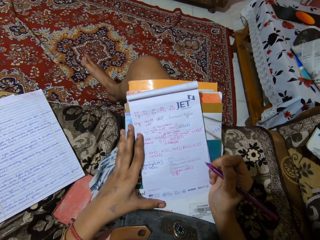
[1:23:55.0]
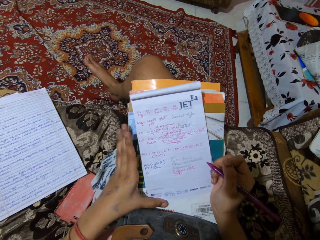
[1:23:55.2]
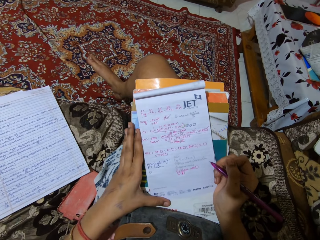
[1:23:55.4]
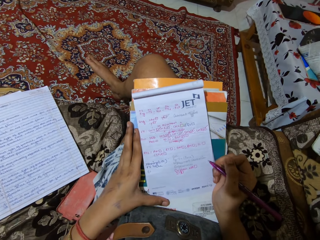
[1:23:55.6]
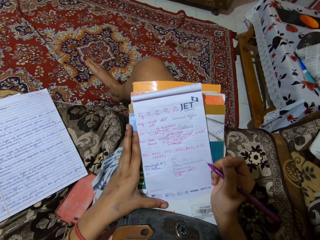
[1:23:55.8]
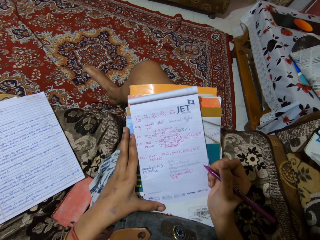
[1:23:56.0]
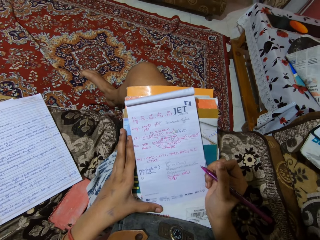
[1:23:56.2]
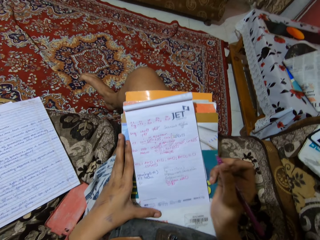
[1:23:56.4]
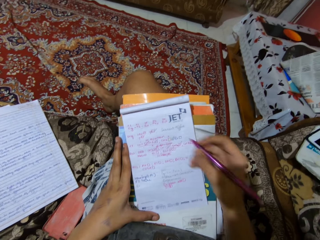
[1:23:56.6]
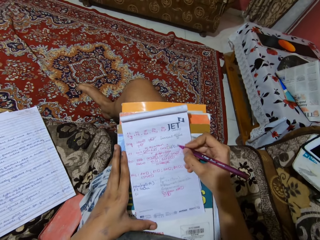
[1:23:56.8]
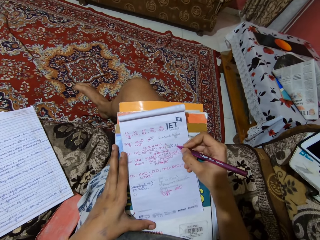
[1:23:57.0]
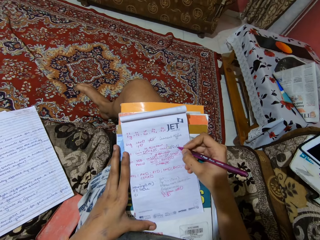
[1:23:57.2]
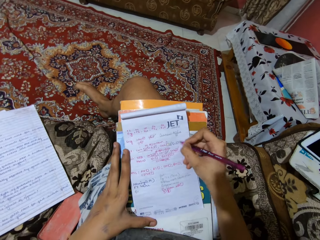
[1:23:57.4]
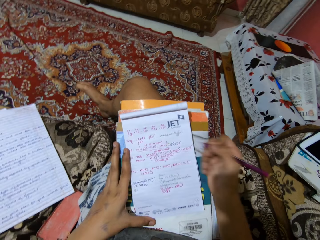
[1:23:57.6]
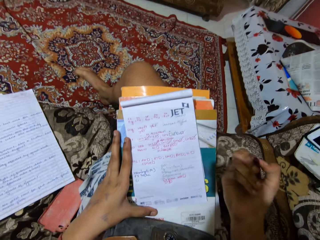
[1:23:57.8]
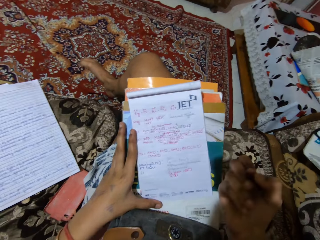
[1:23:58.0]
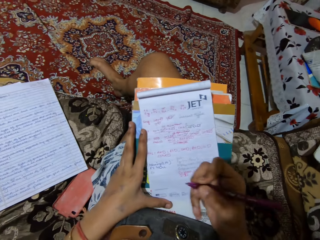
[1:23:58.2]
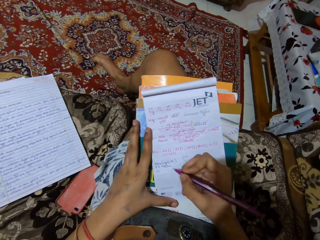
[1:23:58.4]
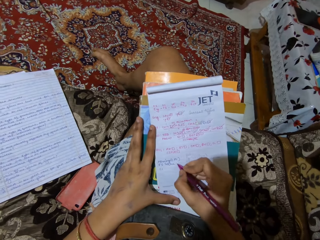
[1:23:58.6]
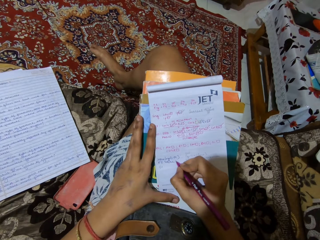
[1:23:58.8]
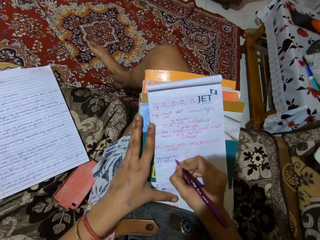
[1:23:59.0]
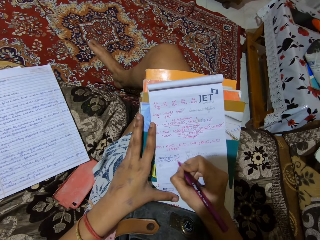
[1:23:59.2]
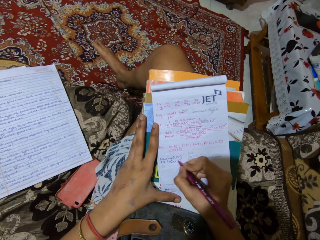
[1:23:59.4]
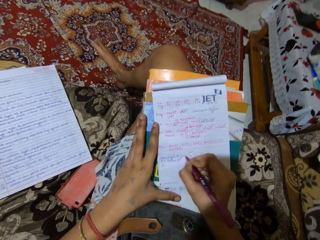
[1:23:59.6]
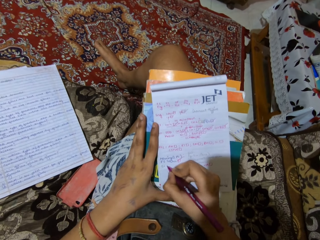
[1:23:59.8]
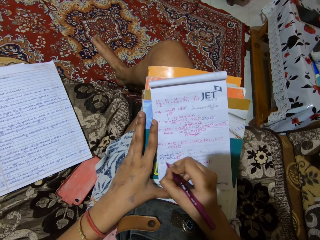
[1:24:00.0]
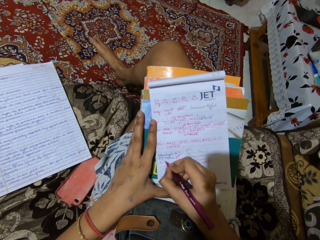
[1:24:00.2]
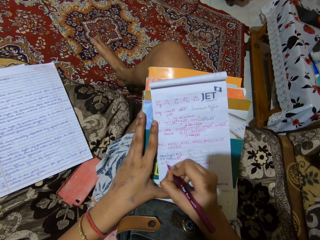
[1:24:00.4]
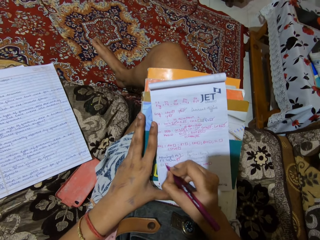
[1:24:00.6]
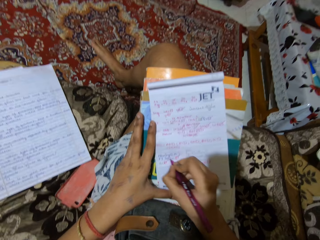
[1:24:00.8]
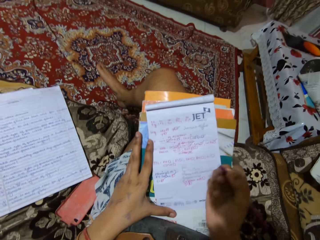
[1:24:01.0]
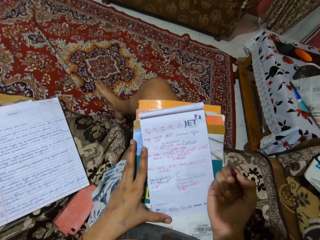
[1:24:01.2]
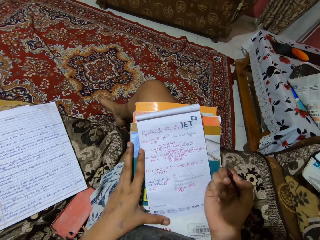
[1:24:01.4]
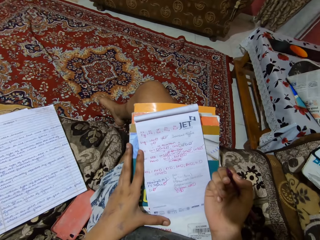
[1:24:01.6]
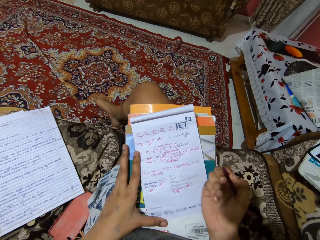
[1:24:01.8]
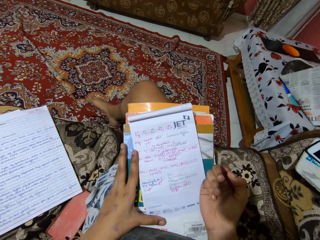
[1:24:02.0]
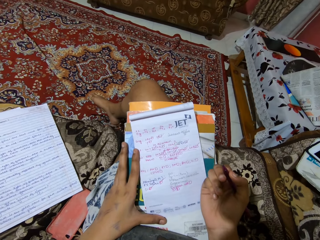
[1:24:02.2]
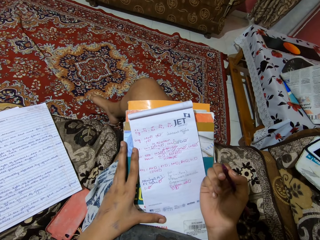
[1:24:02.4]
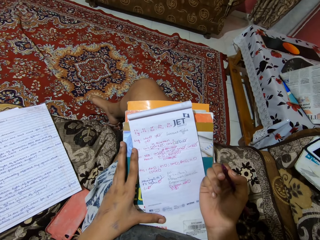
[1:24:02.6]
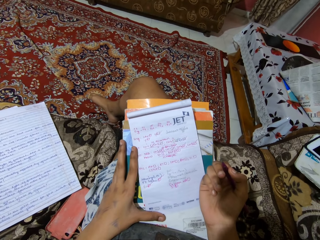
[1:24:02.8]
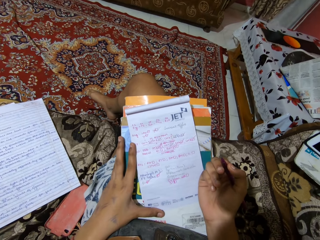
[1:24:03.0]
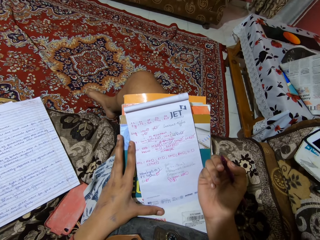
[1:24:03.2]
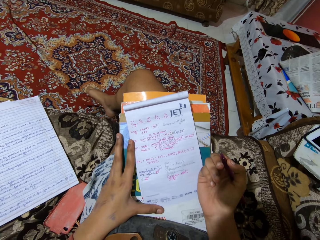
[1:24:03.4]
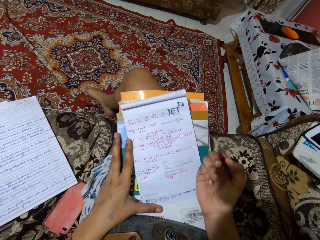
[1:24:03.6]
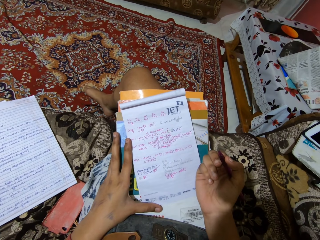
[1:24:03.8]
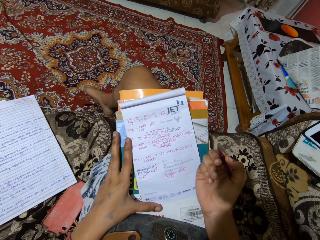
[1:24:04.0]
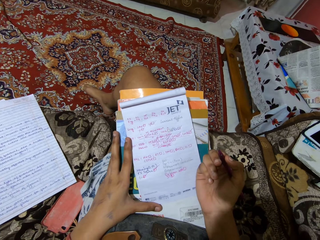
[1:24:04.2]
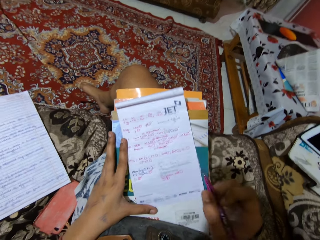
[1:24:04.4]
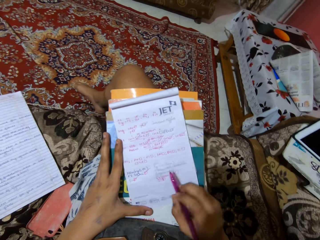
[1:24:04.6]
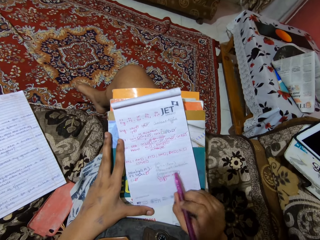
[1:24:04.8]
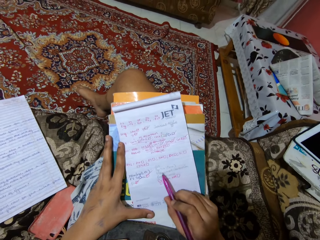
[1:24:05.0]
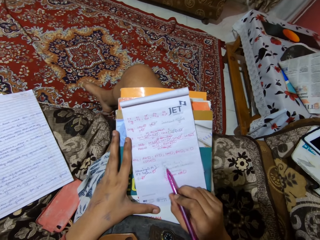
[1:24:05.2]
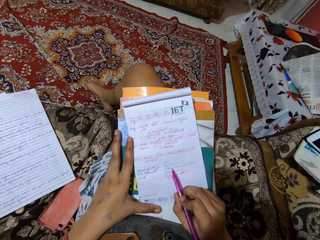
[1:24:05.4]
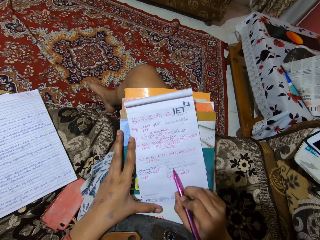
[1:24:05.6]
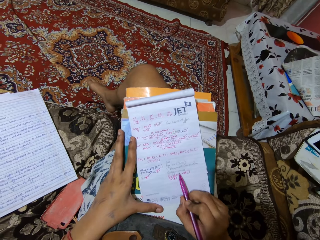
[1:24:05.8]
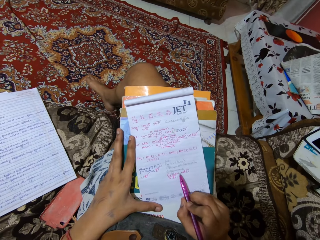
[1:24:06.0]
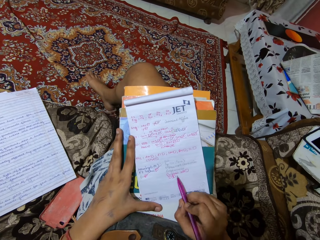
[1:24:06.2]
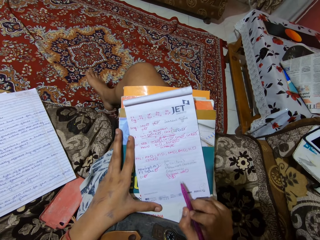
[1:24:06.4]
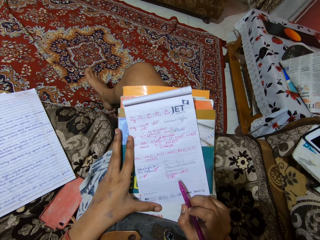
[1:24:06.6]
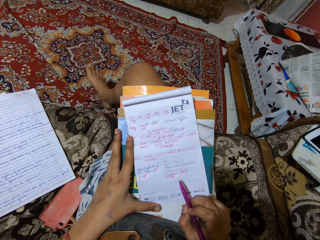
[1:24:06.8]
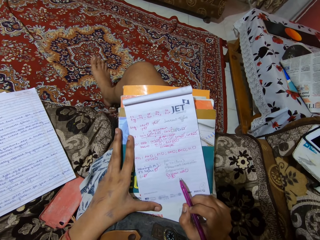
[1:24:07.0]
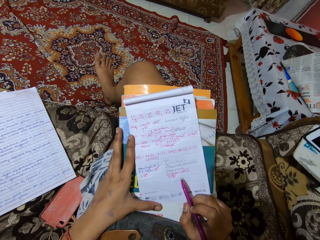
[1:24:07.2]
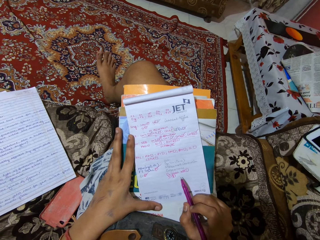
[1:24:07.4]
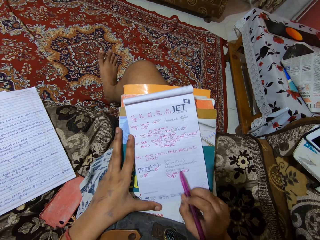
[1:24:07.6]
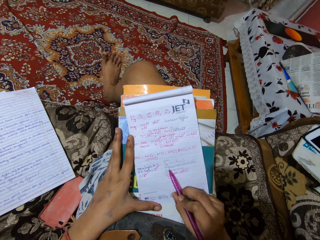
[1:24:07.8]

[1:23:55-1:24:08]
The camera wearer looks at the book. They write on the book with a pen. They look at the book. They point at the words in the book with the pen.

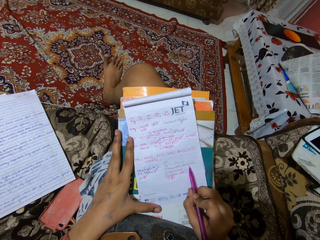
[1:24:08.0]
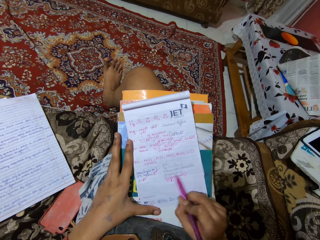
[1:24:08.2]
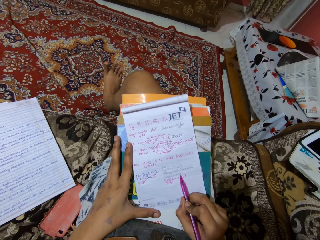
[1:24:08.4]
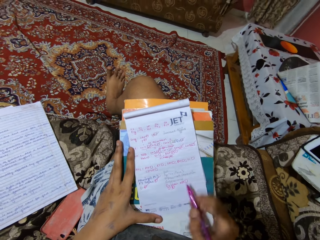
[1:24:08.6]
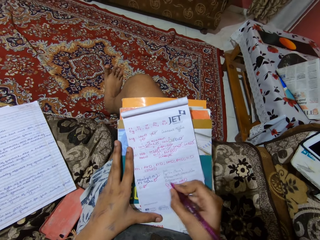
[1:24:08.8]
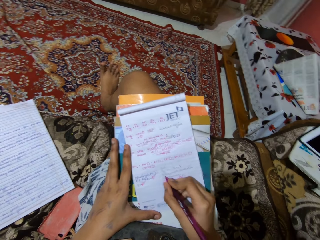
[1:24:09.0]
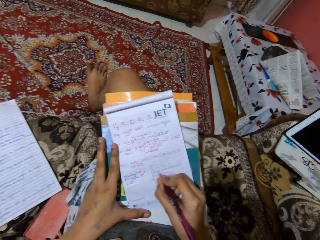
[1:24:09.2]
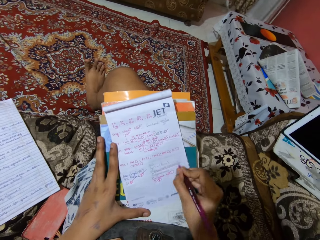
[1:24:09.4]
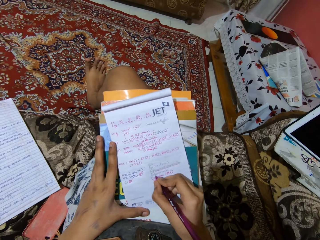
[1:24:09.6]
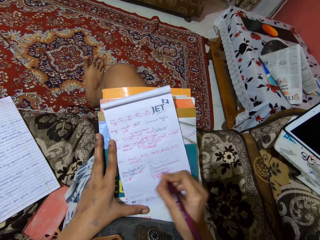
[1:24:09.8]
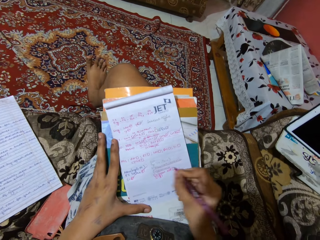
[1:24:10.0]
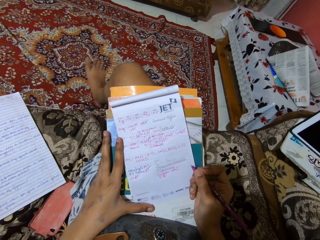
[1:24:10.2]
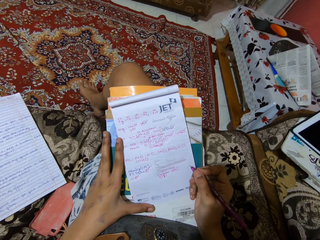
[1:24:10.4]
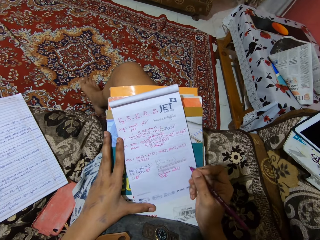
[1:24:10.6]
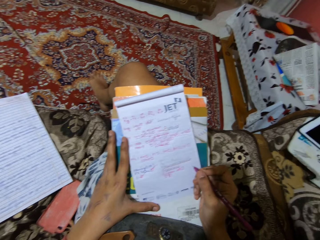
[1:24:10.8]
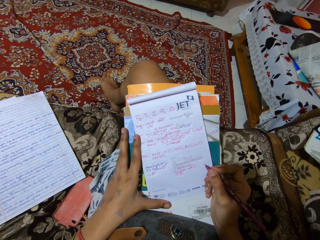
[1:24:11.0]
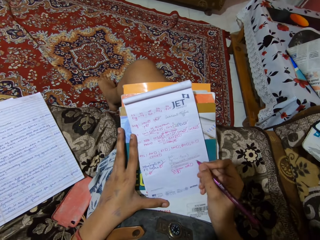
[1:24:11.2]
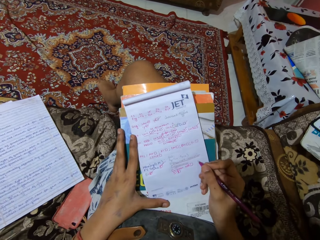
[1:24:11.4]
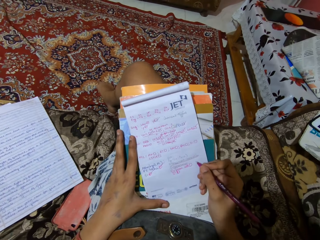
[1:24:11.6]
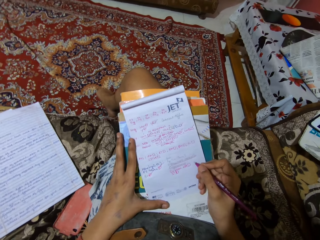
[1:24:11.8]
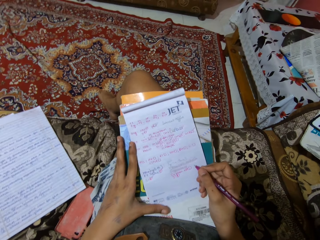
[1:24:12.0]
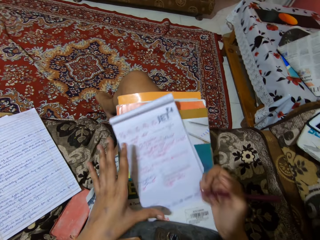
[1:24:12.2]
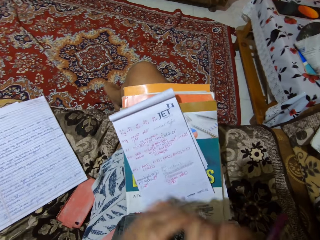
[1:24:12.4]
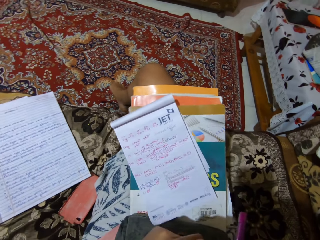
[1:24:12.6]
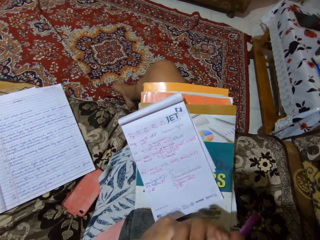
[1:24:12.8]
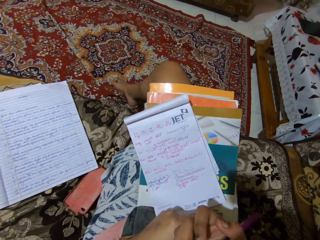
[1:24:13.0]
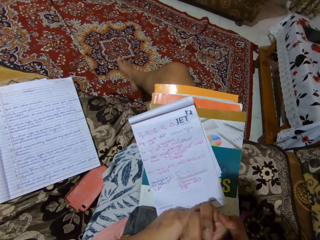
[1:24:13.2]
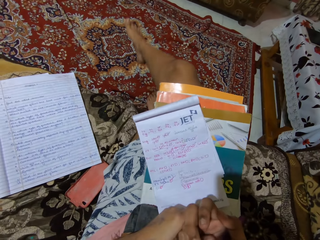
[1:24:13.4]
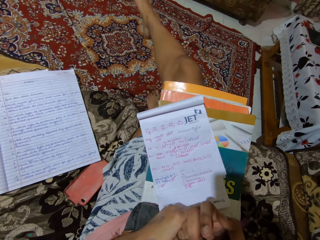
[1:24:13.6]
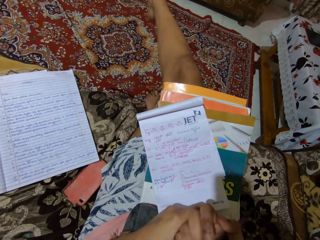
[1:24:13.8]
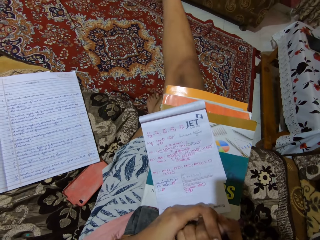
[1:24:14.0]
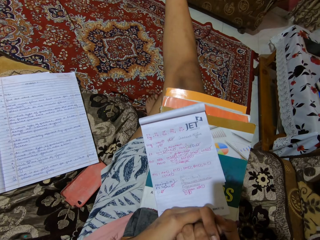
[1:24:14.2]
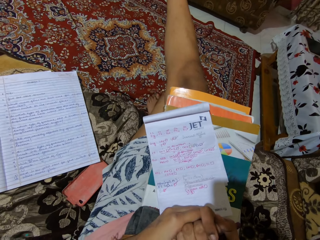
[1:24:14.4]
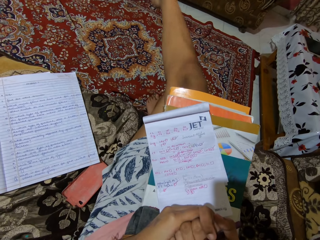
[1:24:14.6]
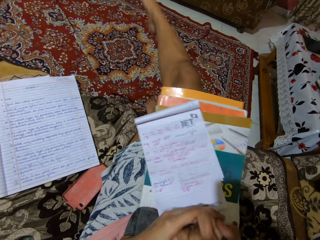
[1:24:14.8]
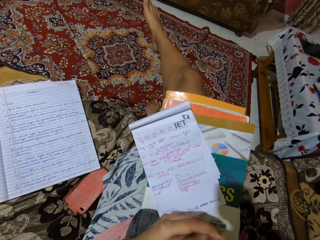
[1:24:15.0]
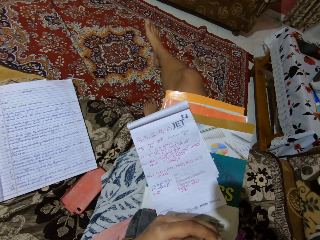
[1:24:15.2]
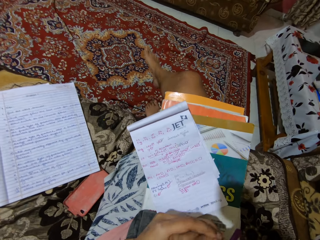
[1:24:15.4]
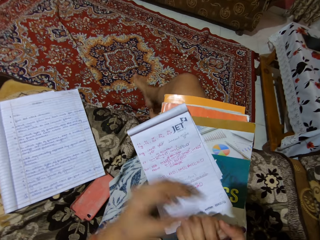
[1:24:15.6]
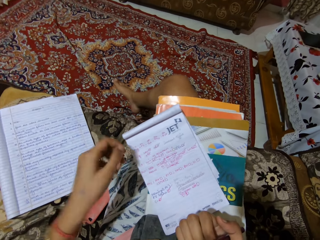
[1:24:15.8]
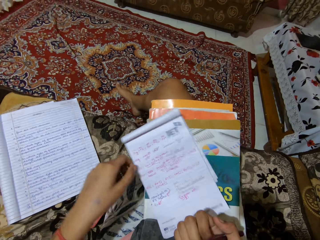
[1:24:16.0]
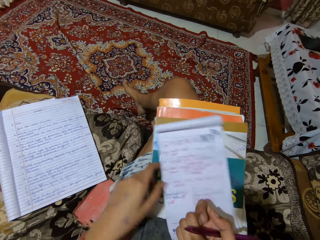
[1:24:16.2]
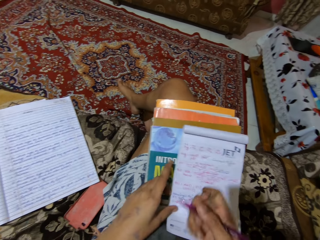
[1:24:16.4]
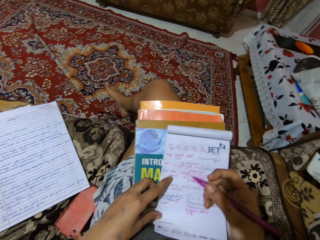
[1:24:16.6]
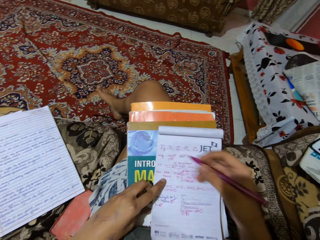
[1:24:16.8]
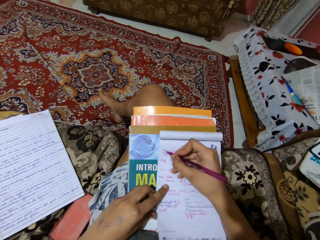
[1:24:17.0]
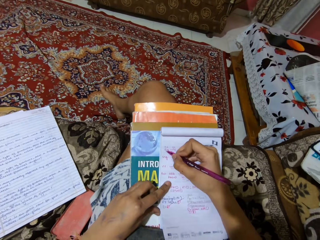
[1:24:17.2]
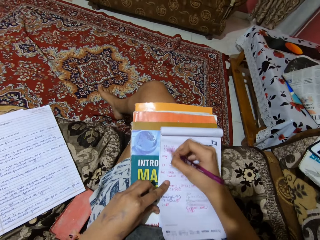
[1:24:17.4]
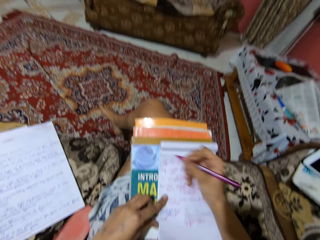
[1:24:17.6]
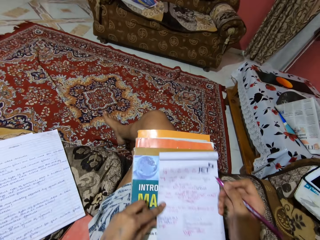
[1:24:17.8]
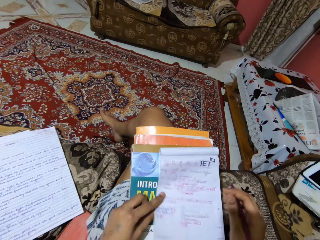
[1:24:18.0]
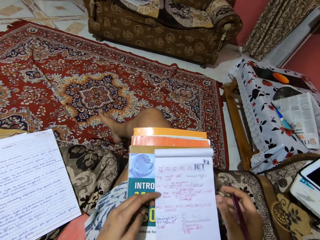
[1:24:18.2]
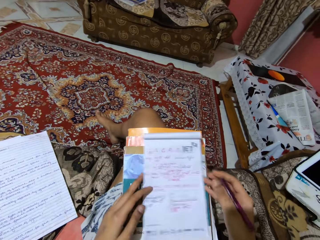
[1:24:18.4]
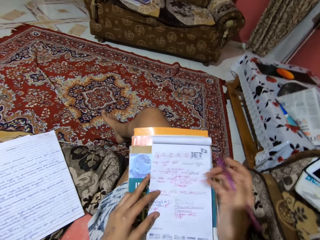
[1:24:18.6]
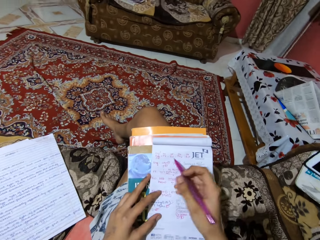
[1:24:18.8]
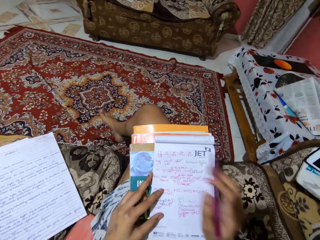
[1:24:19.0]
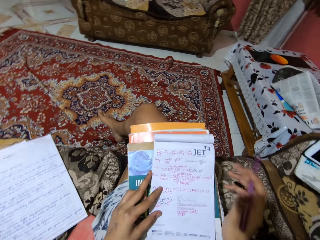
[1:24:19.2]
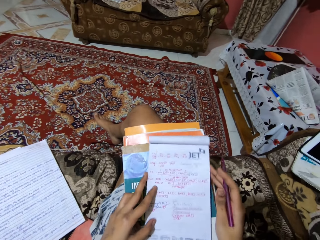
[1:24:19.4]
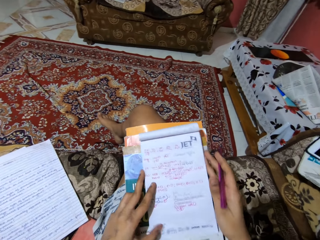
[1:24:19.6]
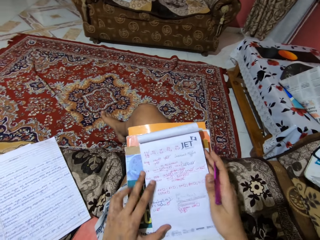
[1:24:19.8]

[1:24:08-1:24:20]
The camera wearer writes on the book with a pen. They look at the book. They write on the book with the pen.
